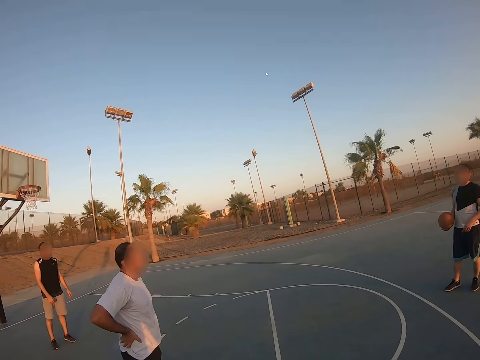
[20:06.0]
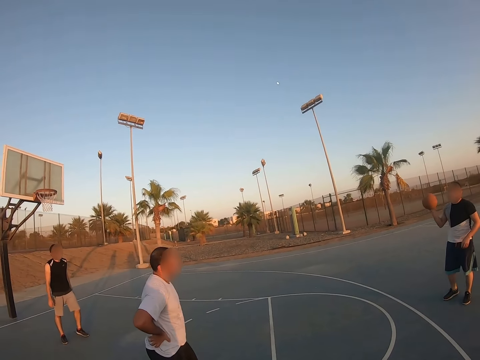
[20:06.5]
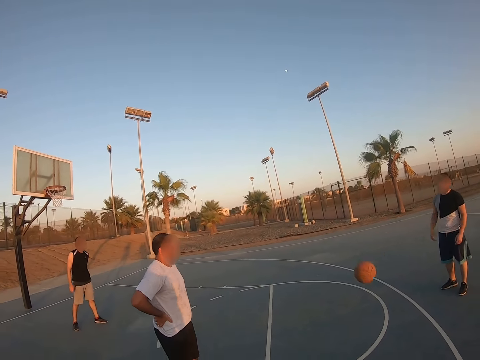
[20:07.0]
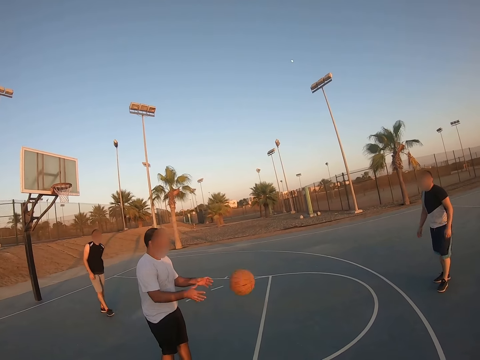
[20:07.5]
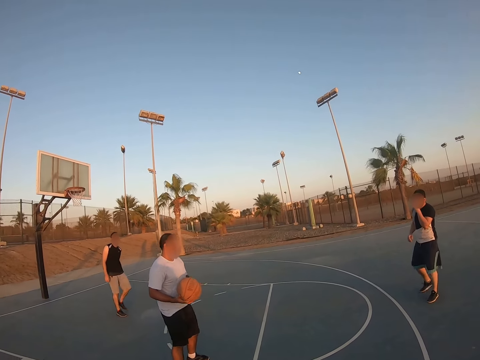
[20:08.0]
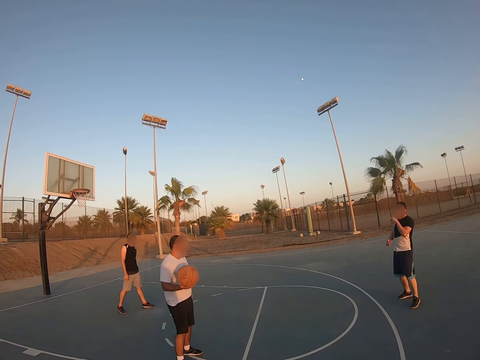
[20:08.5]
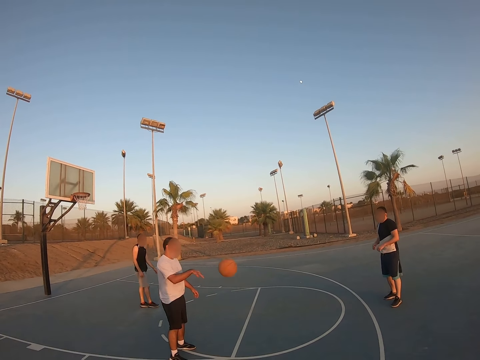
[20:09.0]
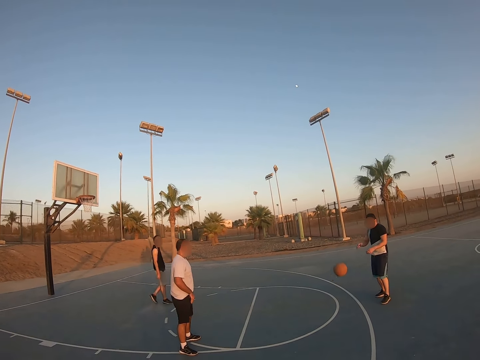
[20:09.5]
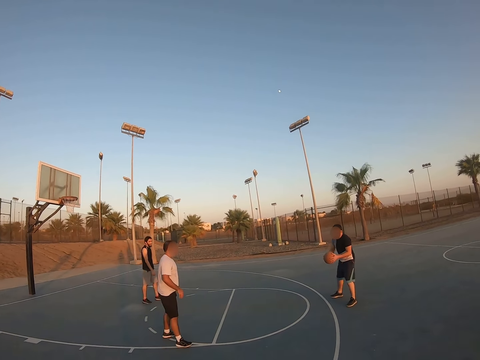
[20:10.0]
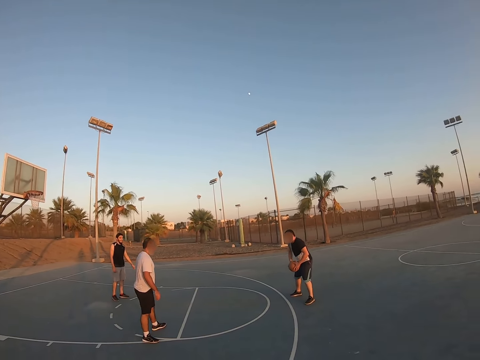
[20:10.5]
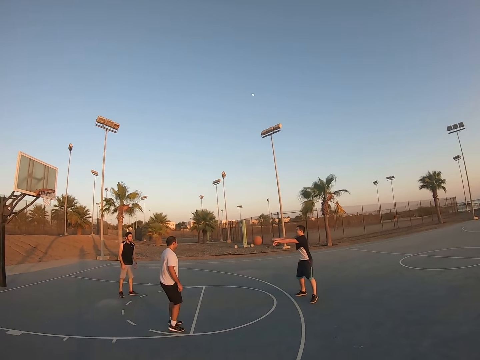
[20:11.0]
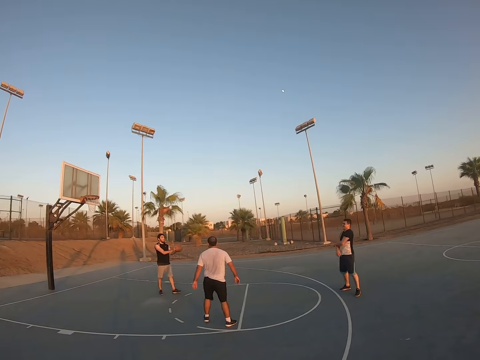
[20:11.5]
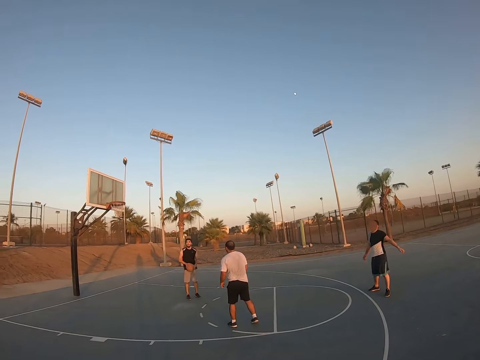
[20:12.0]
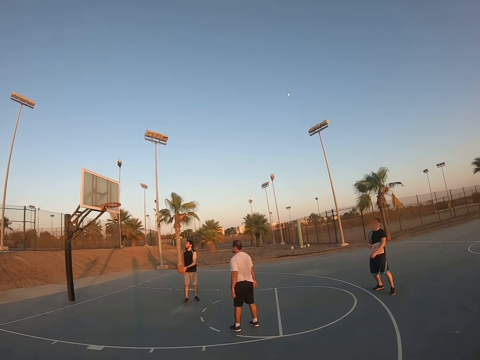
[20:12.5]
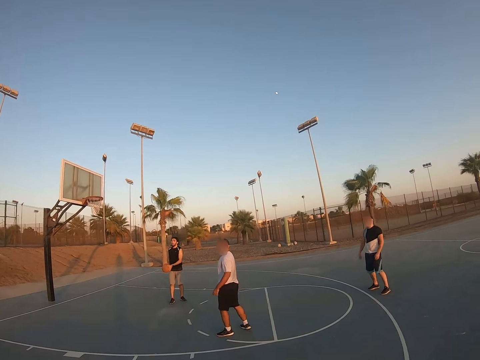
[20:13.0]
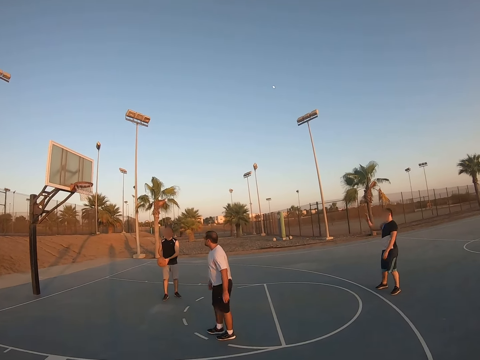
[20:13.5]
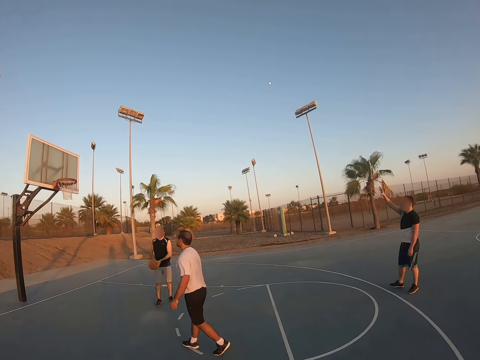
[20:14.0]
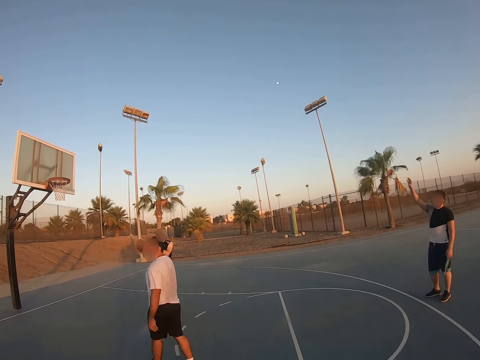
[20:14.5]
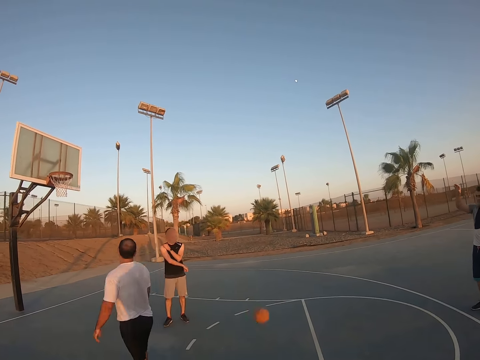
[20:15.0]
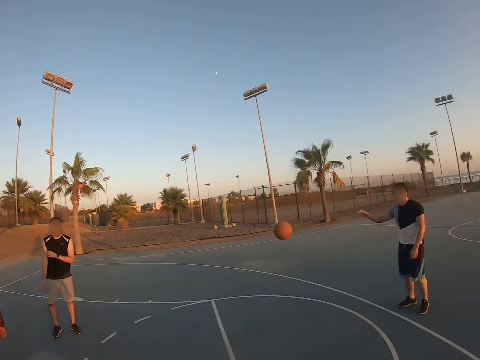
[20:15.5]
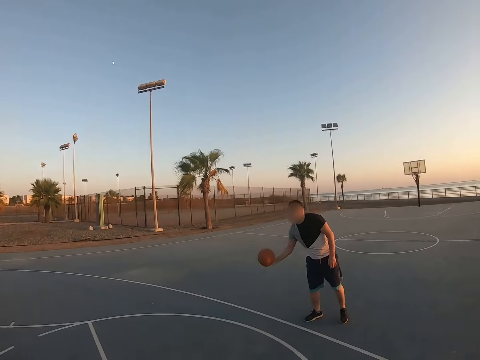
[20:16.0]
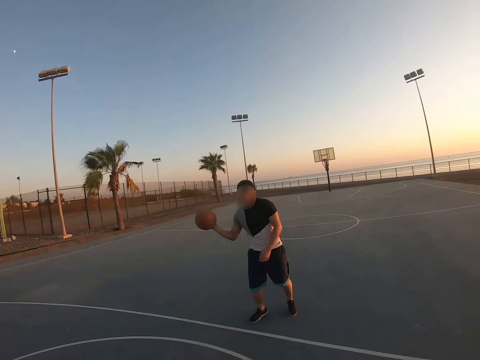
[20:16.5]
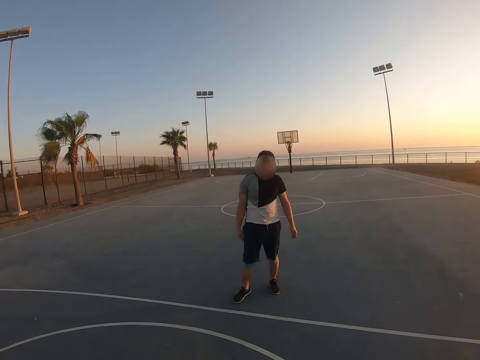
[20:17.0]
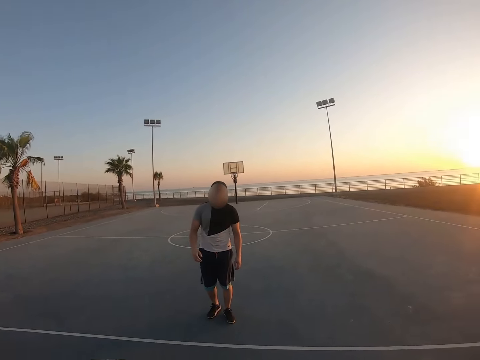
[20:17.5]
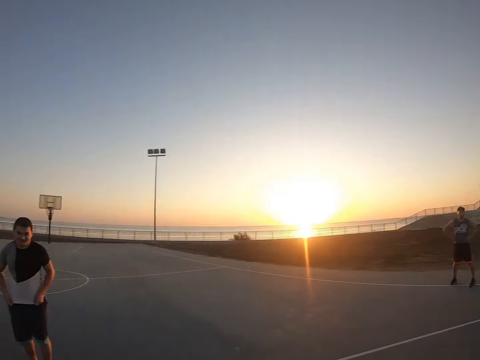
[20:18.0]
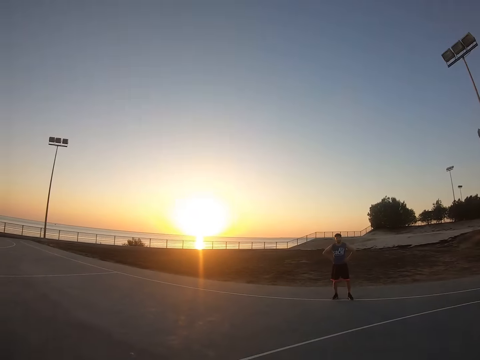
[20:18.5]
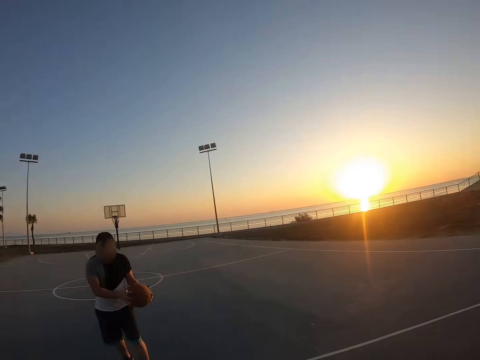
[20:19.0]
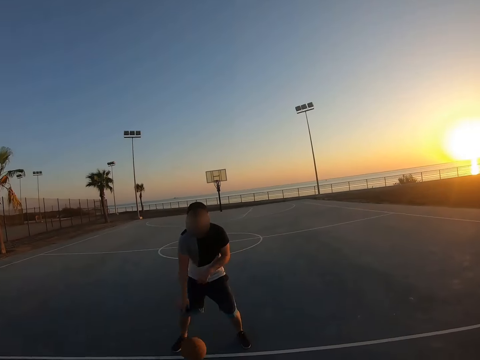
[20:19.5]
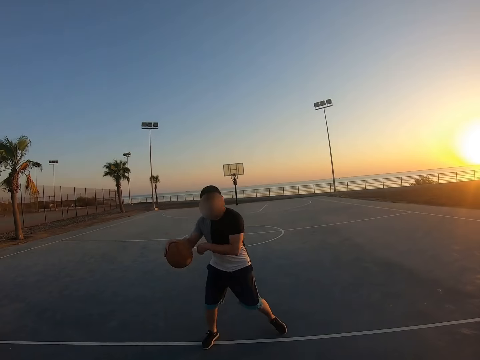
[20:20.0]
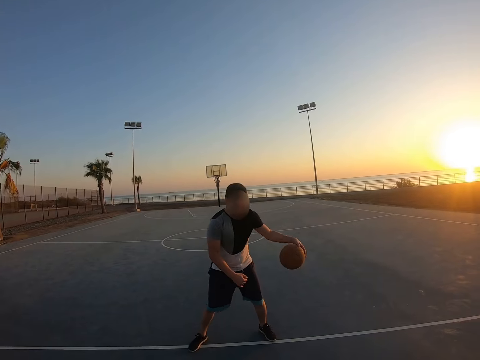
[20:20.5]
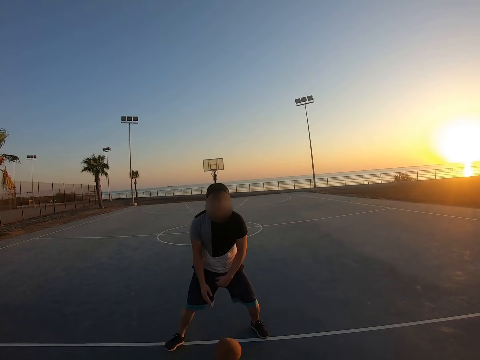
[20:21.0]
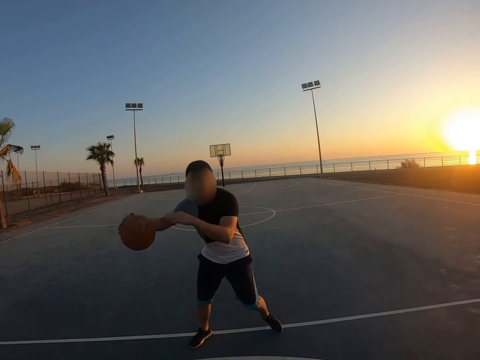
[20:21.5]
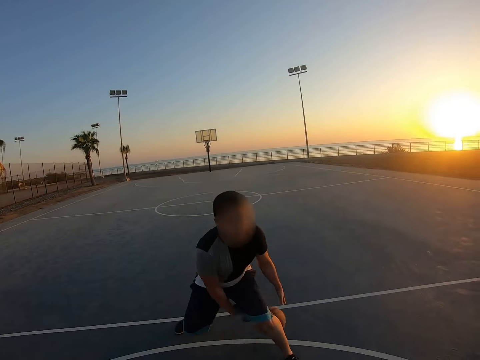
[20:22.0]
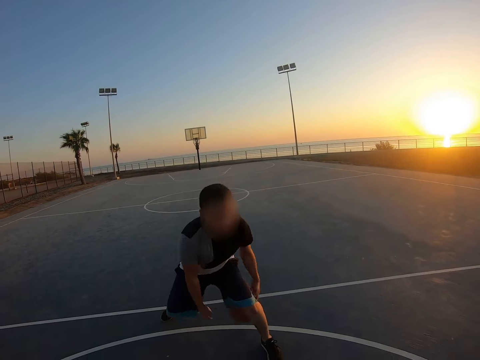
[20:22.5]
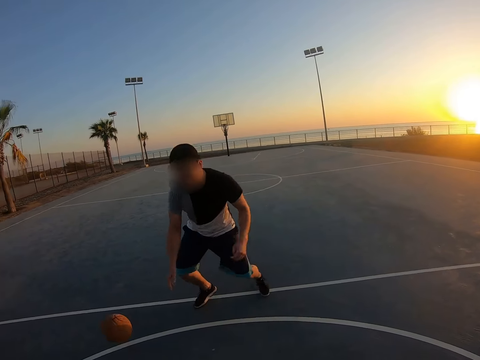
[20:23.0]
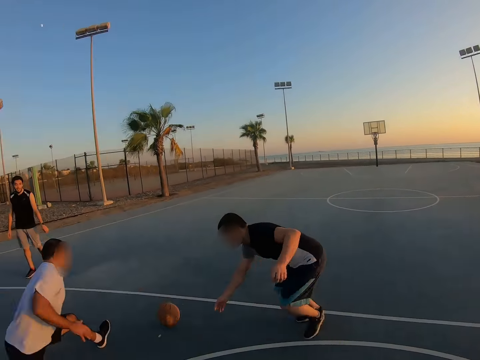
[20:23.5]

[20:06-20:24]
A man throws the ball to another man. The second man throws the ball amongst the first man and a third man. The camera wearer walks to the court. The third man throws the ball to the first man. The first man throws the ball to the camera wearer. The camera wearer throws the ball amongst the men. The first man dribbles the ball and plays basketball with the other men and the camera wearer.

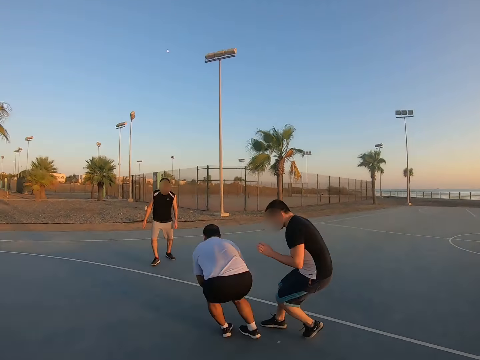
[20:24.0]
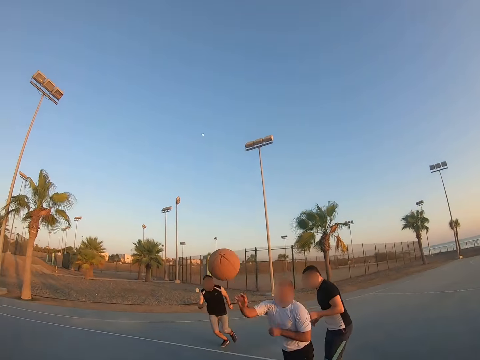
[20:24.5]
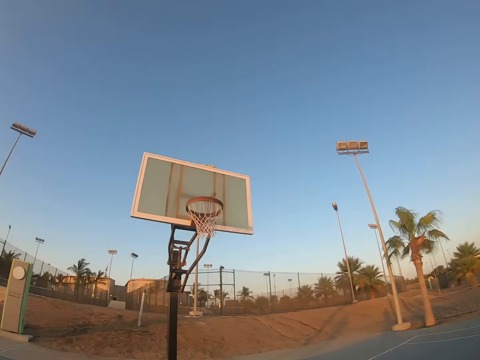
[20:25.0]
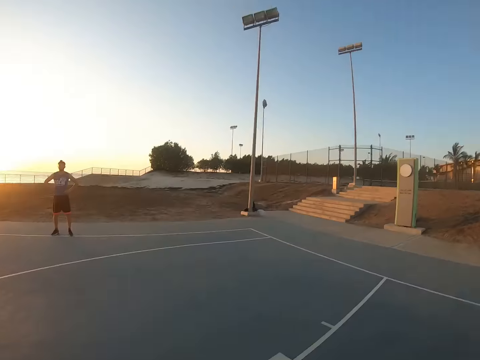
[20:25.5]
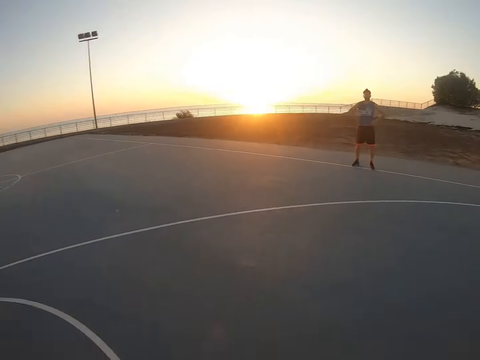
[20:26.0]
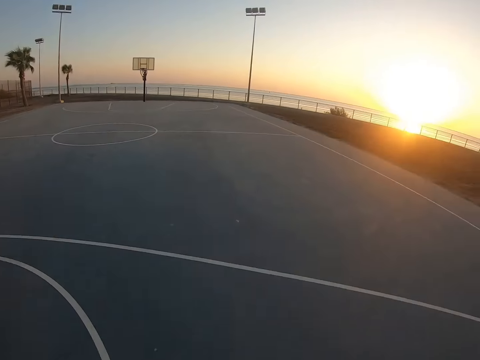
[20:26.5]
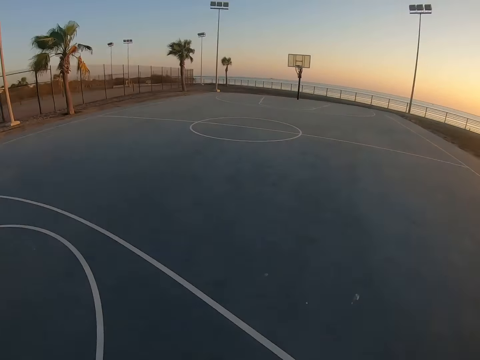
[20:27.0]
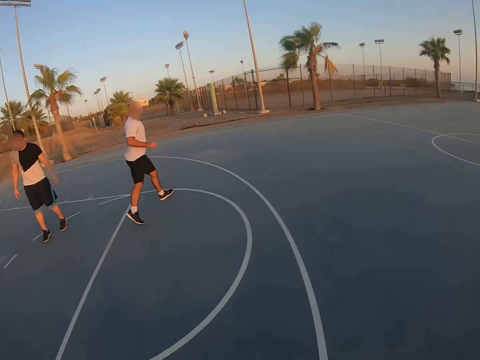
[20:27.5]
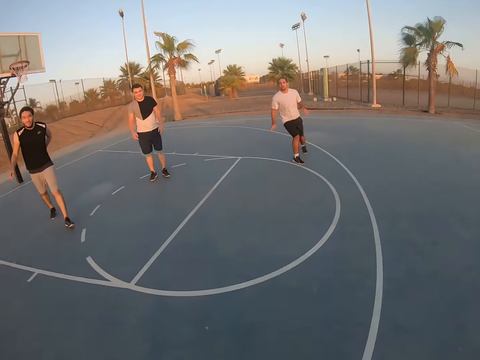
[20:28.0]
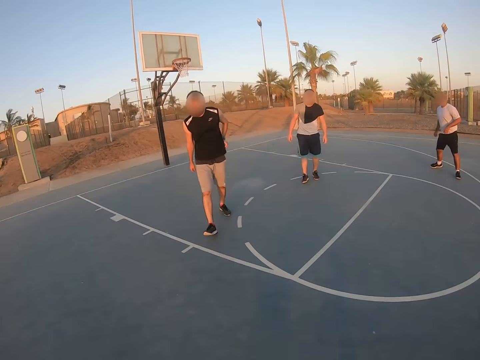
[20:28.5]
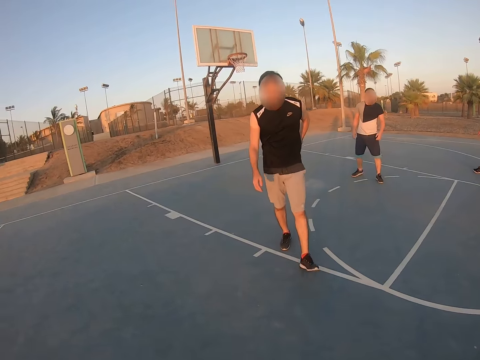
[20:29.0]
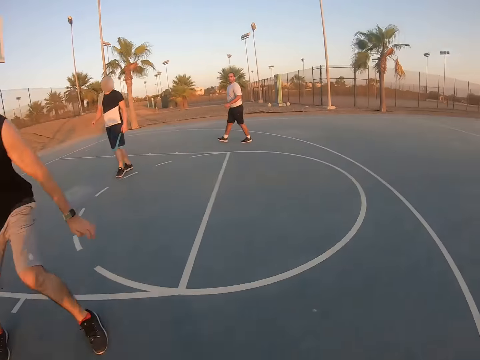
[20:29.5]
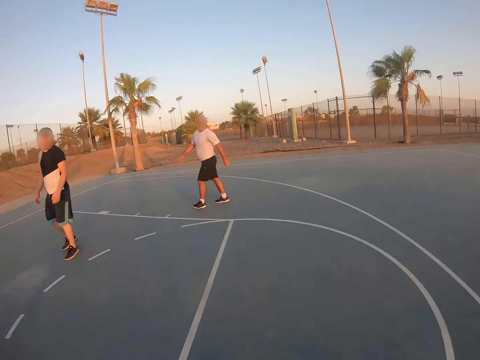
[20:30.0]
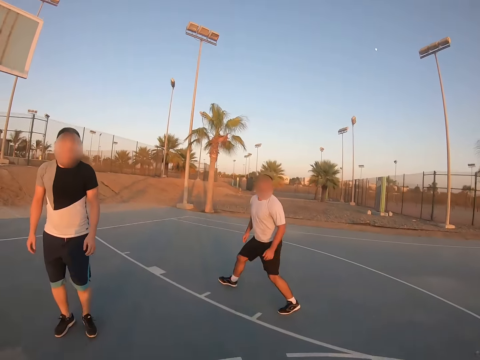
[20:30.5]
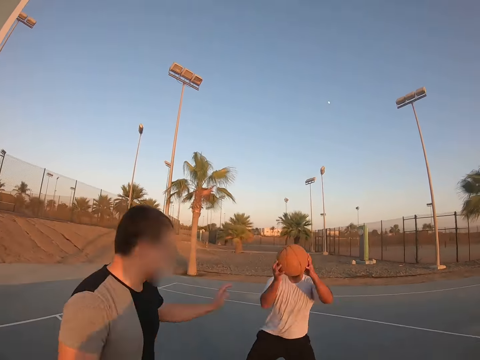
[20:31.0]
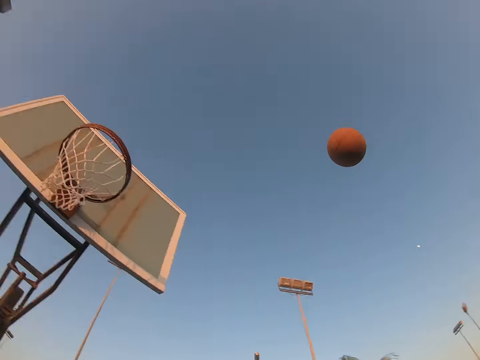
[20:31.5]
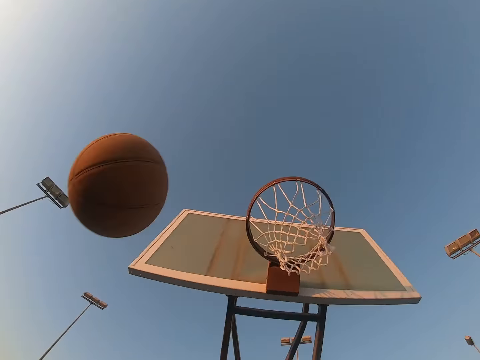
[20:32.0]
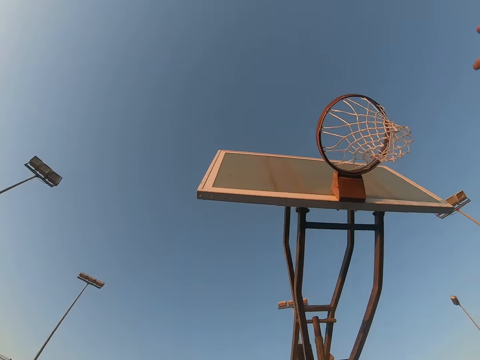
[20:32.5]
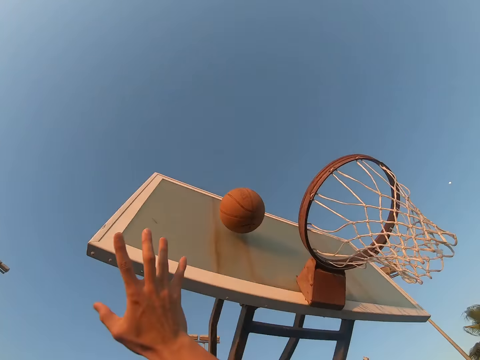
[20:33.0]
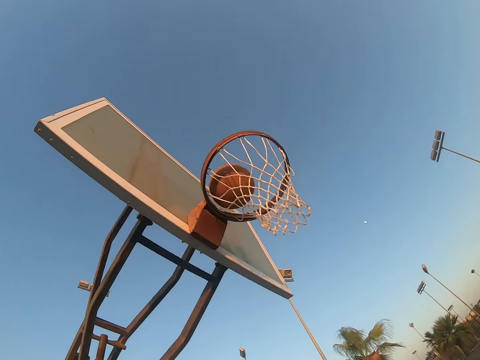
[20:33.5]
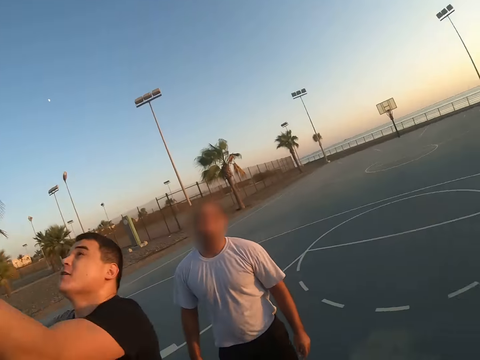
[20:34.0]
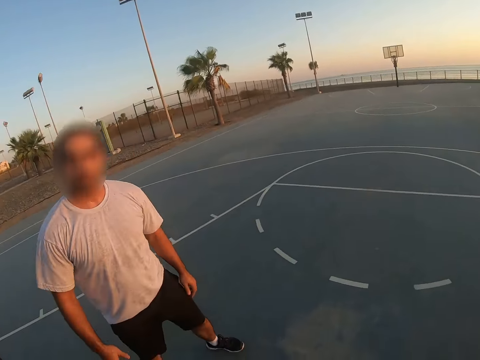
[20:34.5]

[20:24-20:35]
A man picks up the ball. The camera wearer picks up the ball. They look around and walk around. The man throws the ball. The camera wearer throws the ball.
